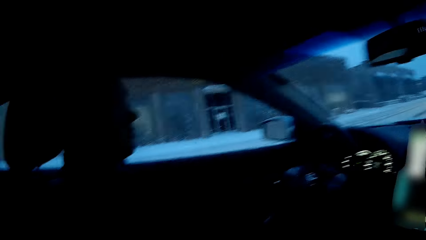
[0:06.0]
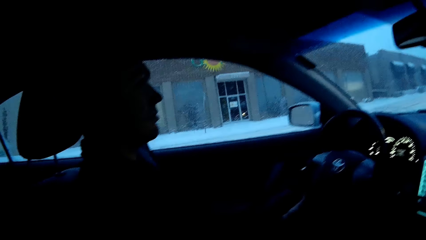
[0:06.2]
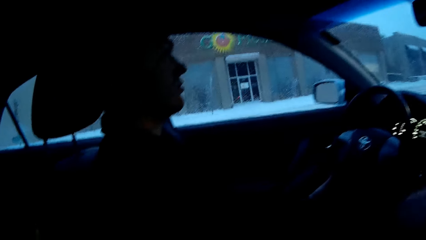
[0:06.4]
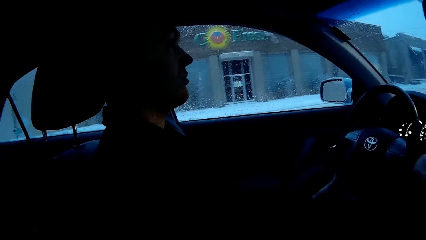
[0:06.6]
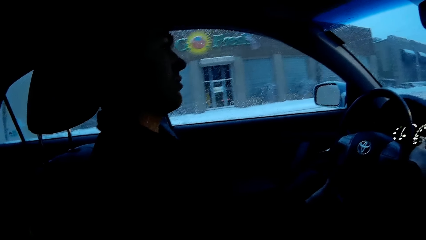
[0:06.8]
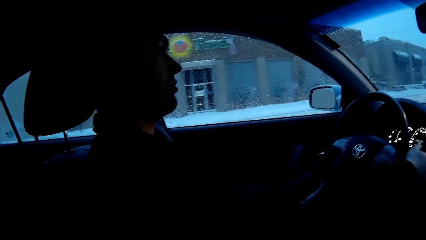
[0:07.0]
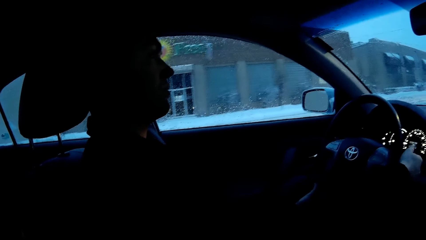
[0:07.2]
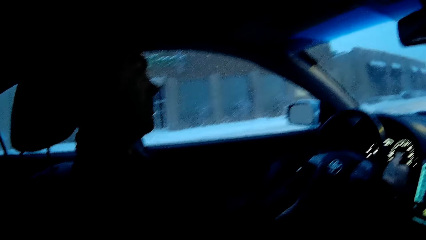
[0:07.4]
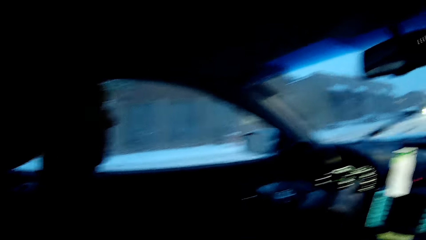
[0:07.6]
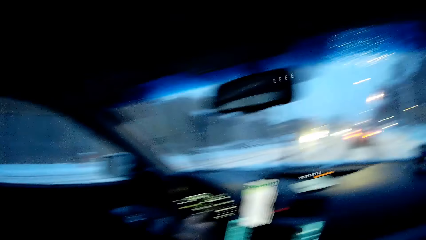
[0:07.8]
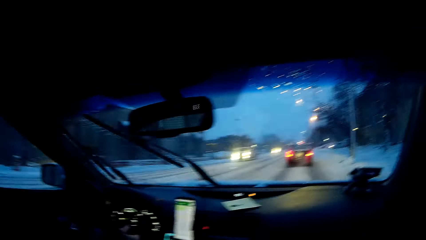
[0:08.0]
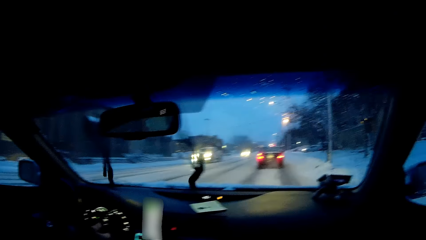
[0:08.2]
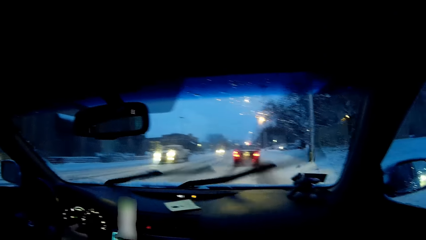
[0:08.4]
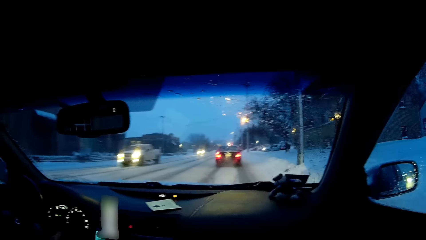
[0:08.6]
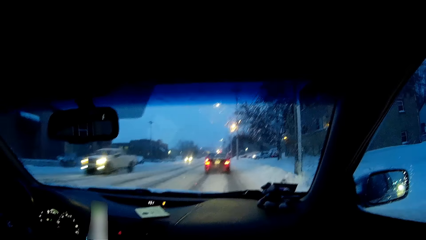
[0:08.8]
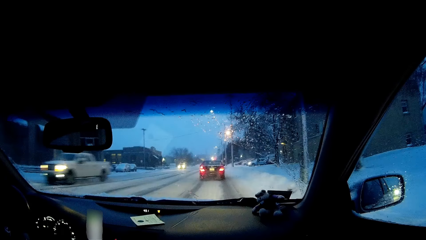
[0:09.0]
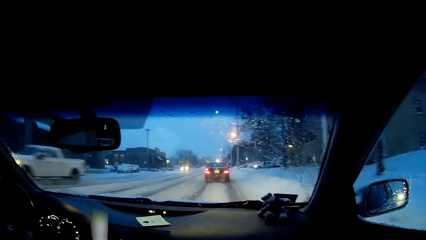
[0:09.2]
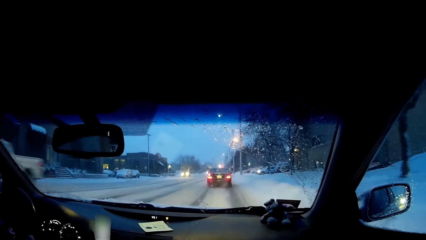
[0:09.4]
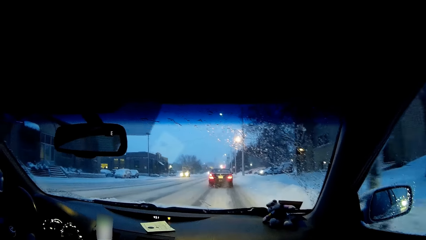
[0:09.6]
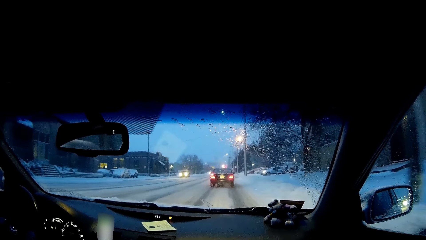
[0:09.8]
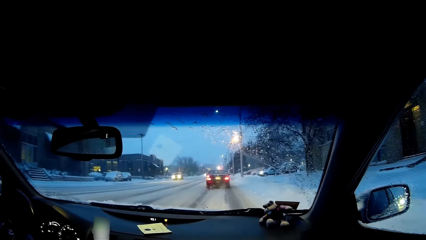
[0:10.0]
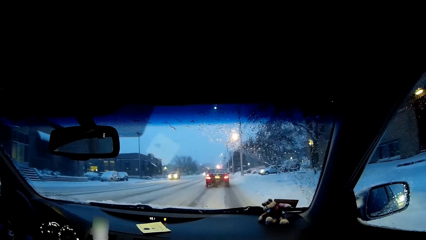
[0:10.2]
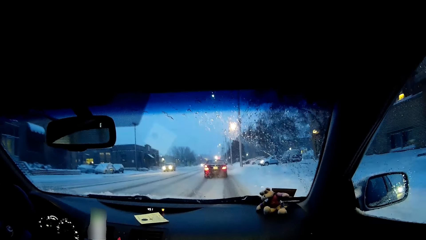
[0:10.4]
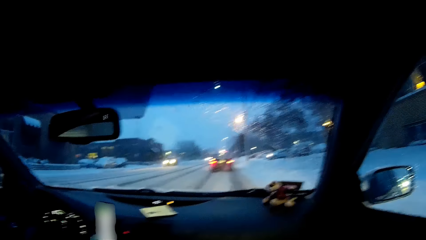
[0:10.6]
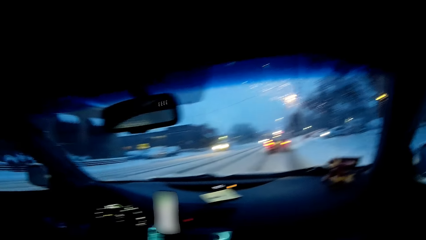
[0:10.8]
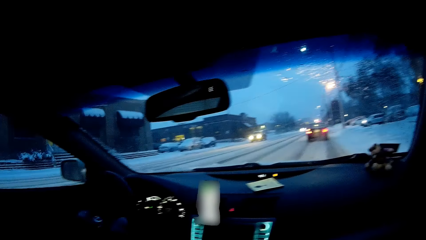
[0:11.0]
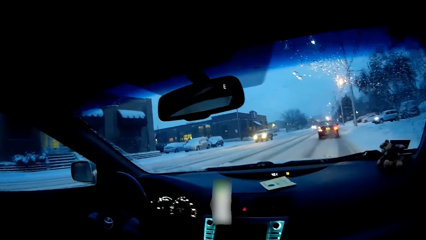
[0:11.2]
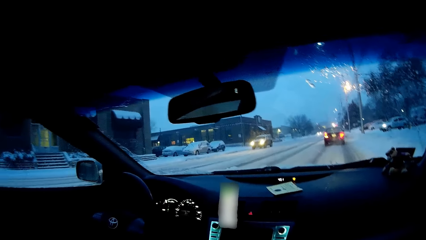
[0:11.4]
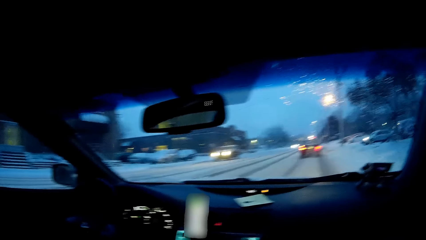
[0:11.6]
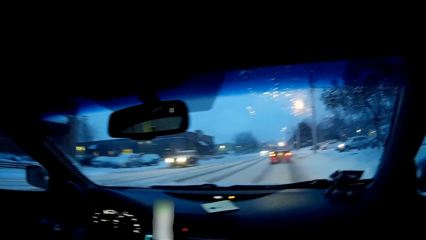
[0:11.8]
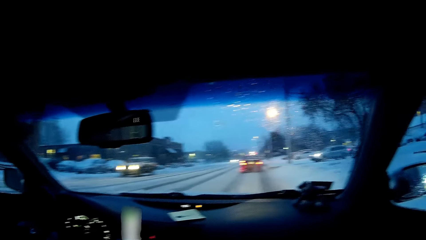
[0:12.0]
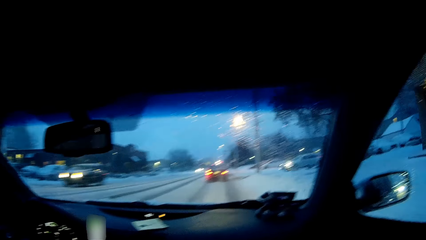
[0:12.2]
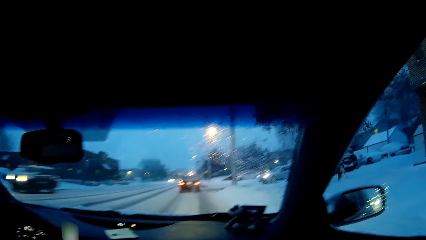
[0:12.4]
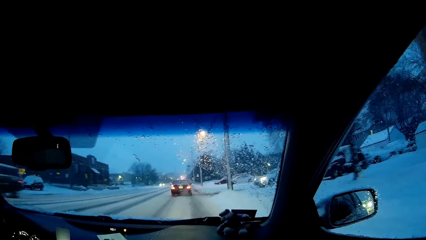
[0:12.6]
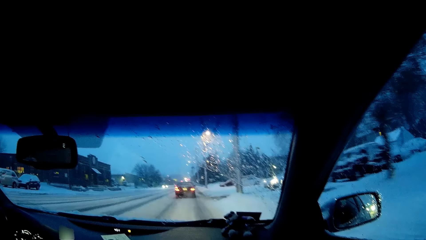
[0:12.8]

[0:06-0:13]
A man drives the car on the road. The camera wearer observes the road.

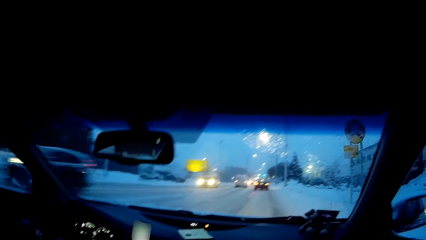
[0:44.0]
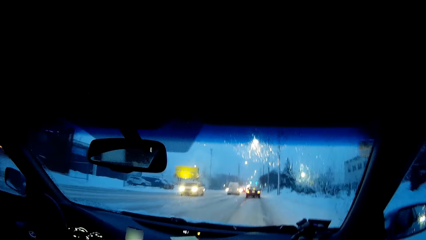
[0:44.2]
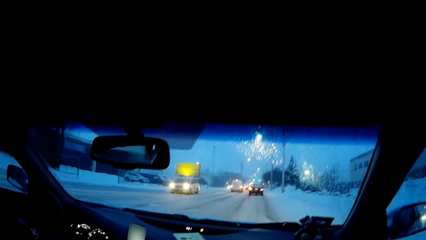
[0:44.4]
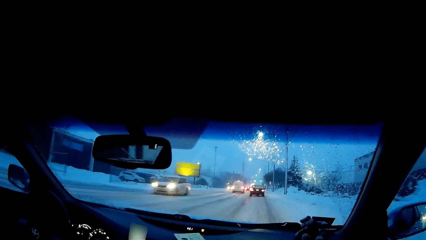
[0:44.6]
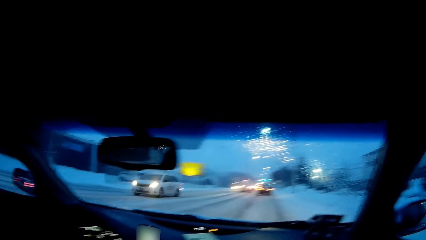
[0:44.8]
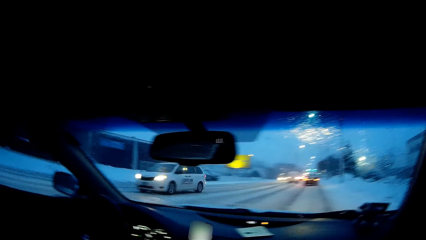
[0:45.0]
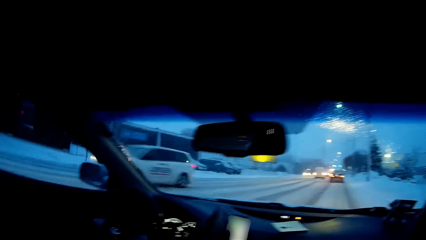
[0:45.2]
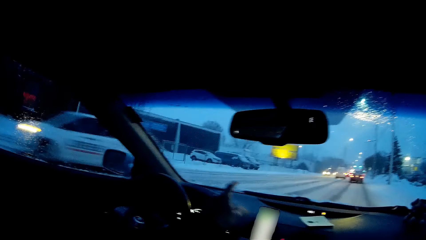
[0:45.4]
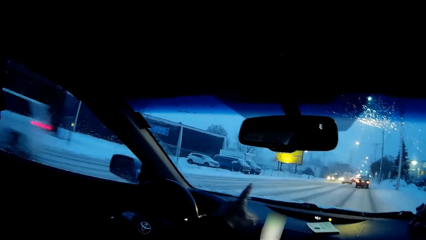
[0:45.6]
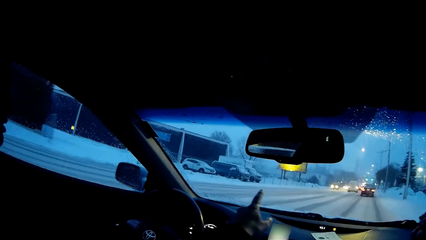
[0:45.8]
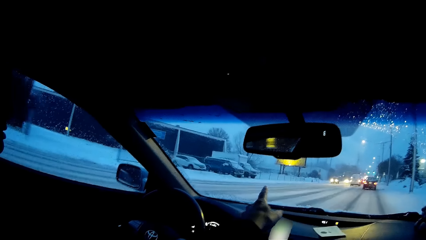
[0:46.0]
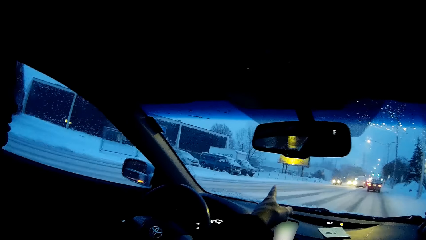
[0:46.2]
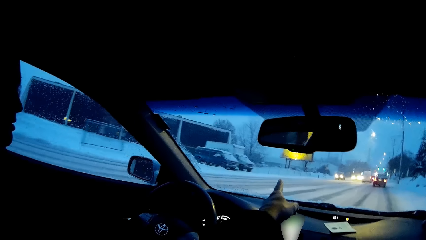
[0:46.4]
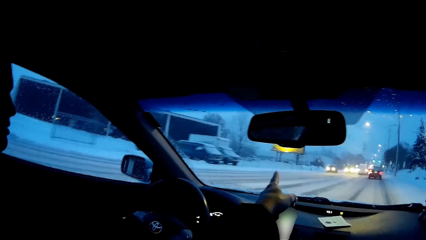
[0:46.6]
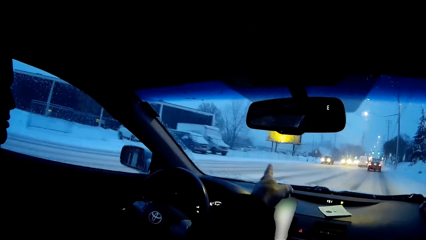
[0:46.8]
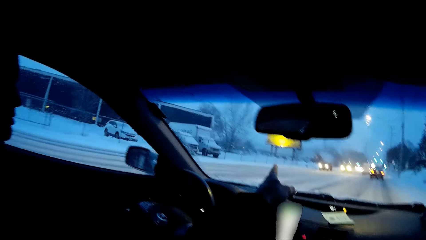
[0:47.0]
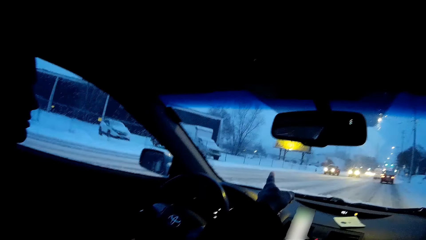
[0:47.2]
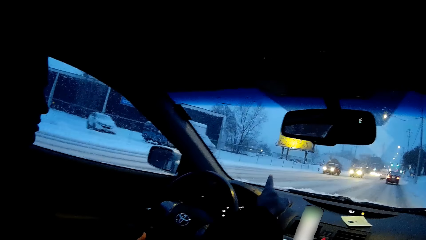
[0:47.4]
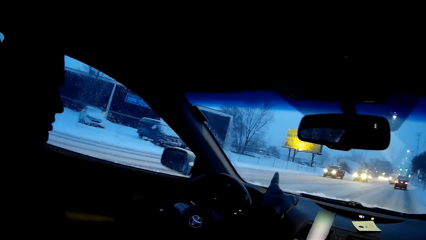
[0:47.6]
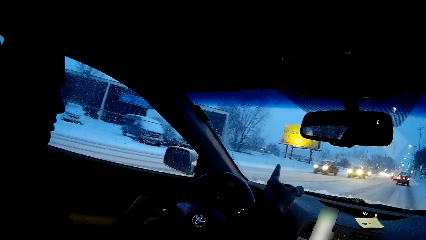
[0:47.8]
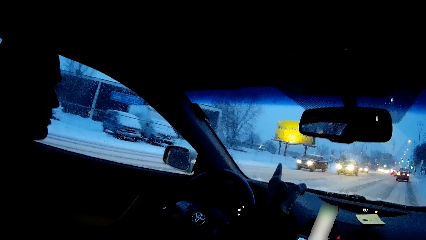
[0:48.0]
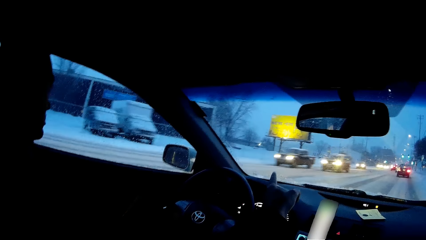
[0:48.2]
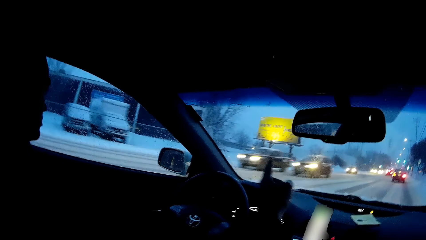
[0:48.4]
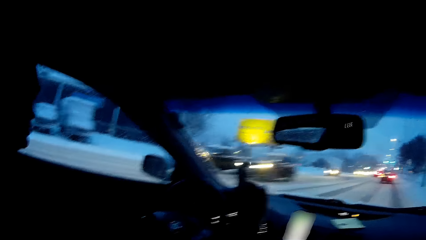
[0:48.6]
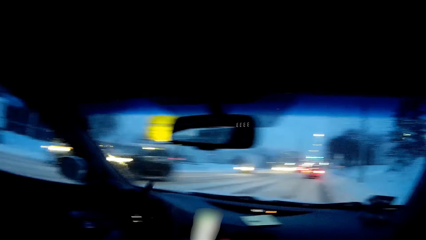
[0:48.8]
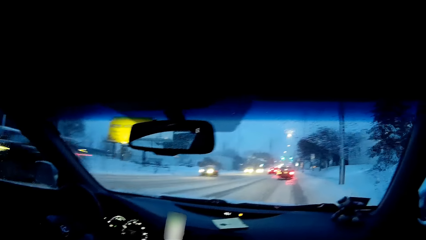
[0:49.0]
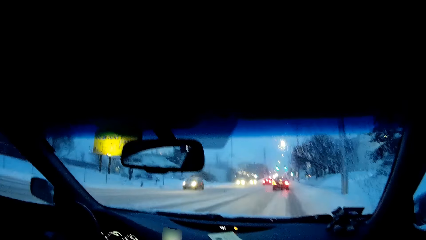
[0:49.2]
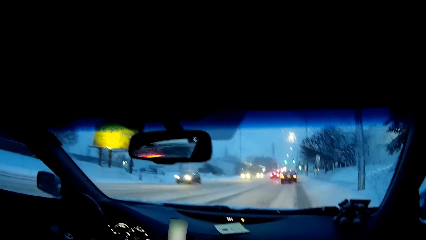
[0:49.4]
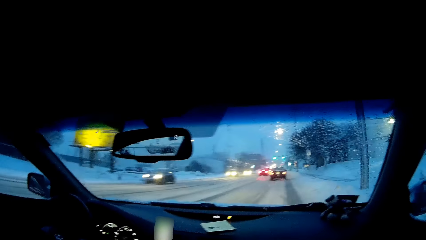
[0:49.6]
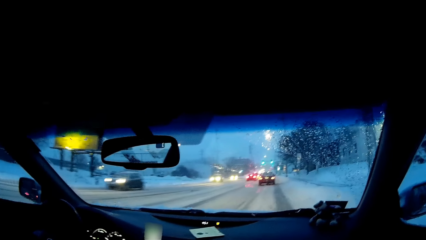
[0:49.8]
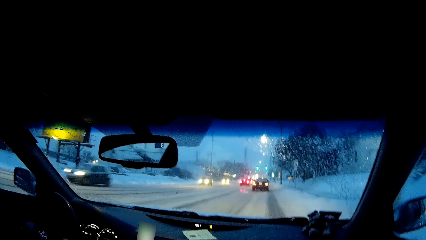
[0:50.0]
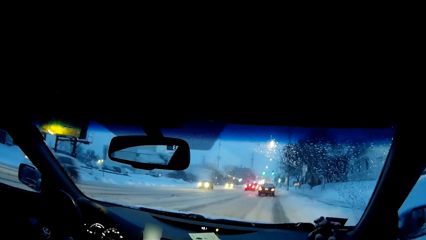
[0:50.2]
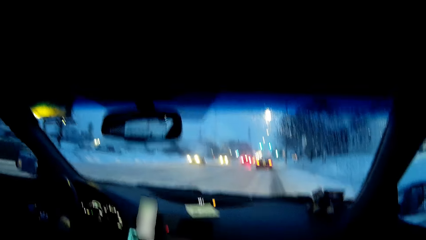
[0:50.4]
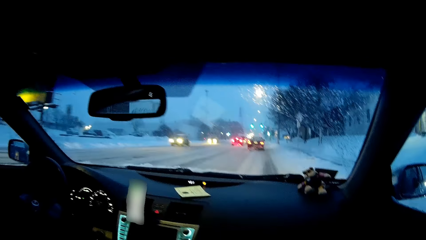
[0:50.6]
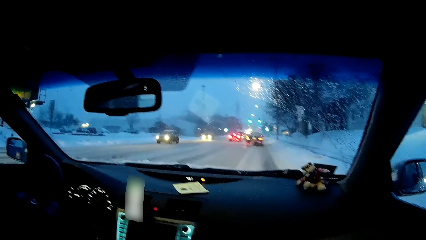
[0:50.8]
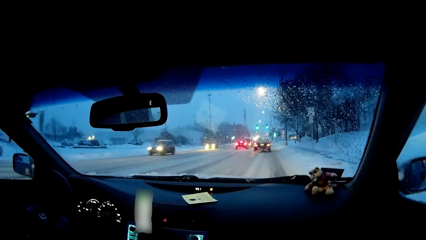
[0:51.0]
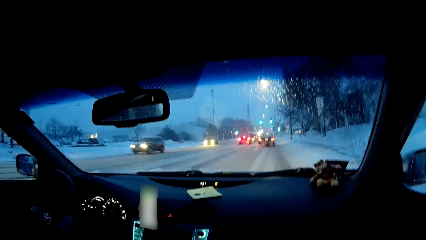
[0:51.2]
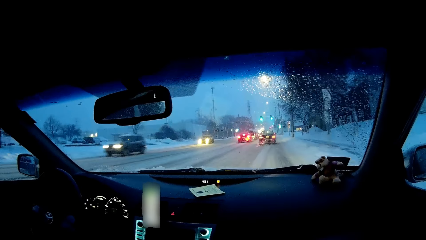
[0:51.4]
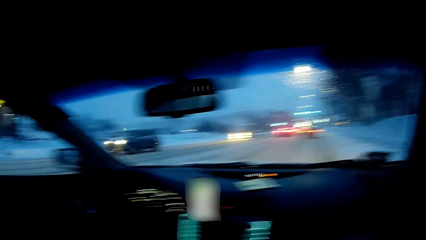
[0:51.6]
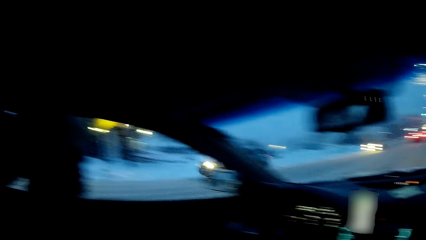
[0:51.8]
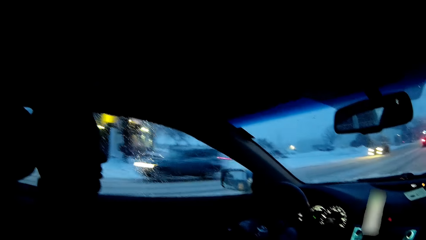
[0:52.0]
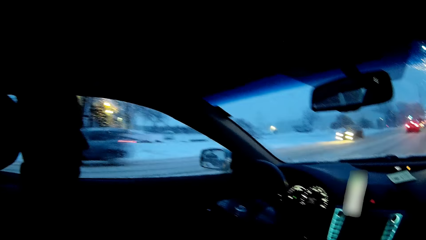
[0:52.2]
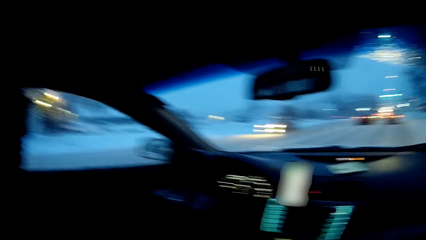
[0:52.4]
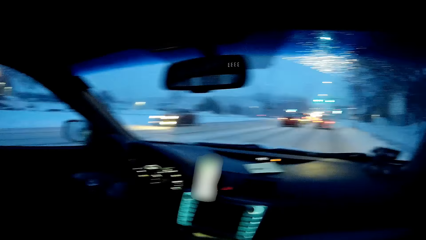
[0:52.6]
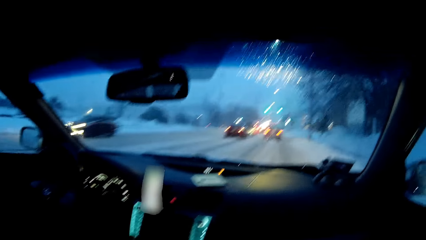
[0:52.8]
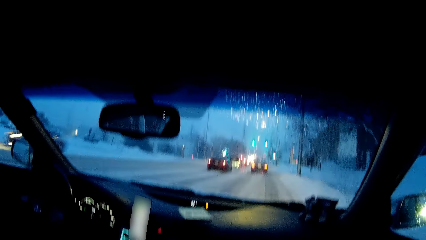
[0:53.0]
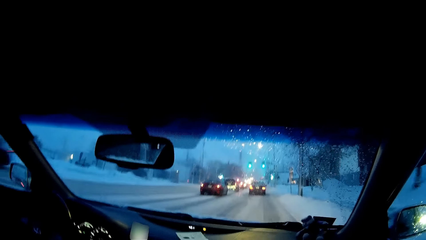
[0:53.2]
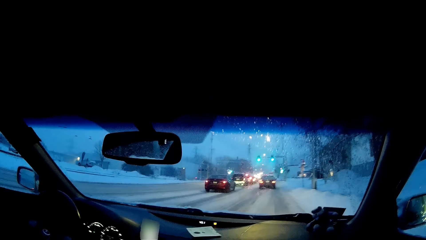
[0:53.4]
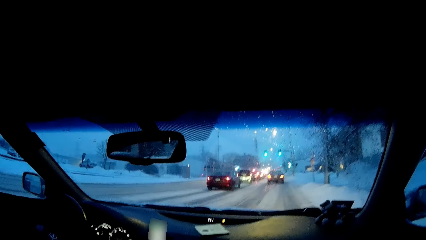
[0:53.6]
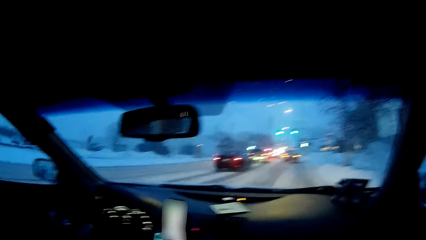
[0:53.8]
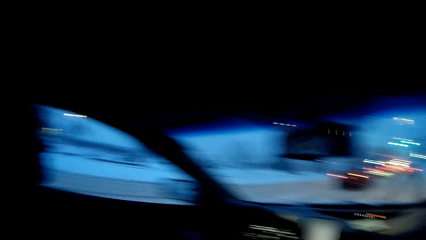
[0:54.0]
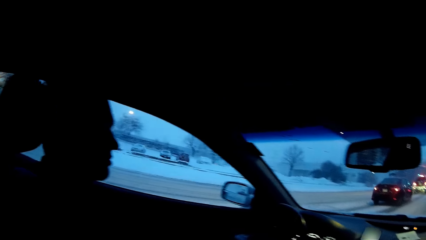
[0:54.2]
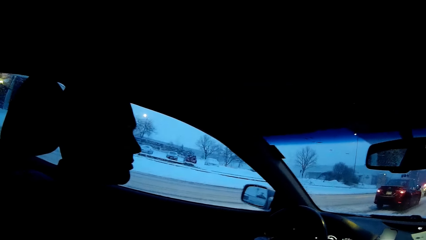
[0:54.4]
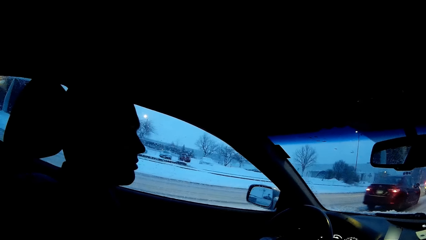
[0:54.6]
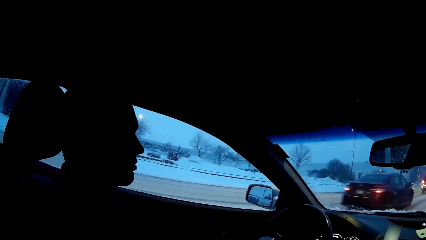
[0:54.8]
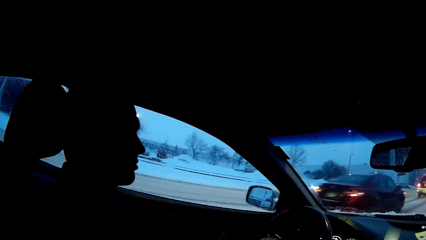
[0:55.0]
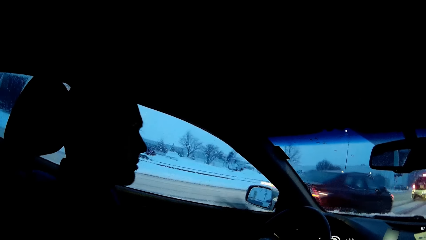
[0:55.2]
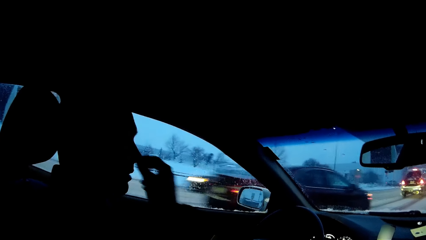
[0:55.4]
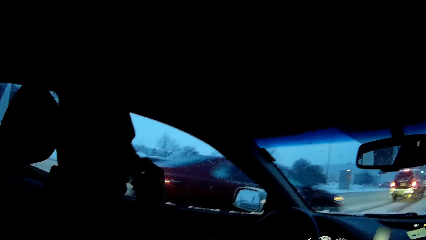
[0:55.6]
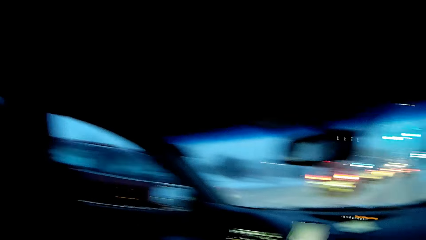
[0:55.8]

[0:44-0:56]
The camera wearer points at the road. A man drives the car on the road. The camera wearer observes the road. The man drives the car on the road. The camera wearer observes the road. The man drives the car on the road.
